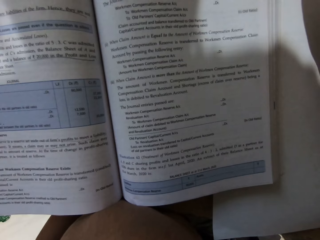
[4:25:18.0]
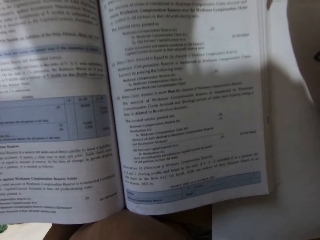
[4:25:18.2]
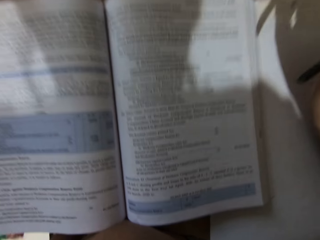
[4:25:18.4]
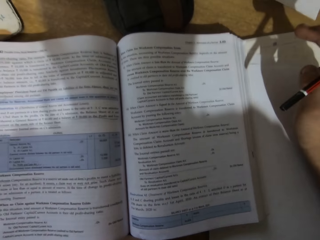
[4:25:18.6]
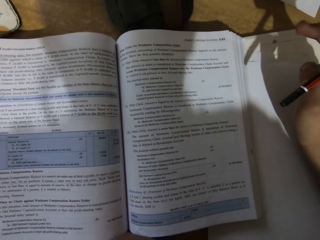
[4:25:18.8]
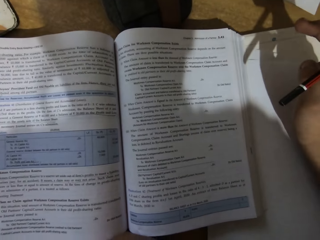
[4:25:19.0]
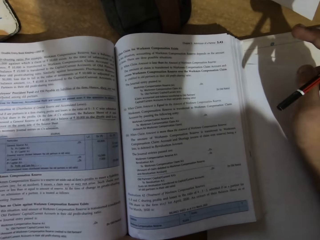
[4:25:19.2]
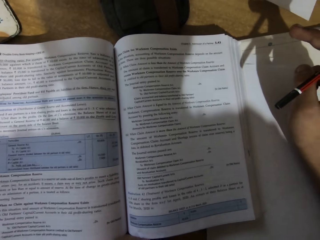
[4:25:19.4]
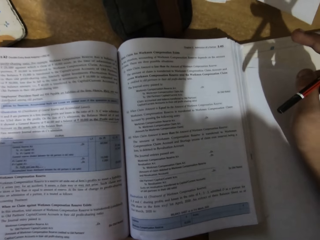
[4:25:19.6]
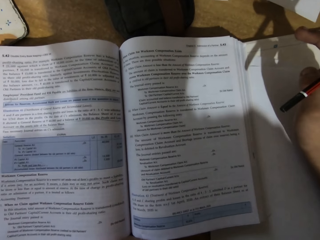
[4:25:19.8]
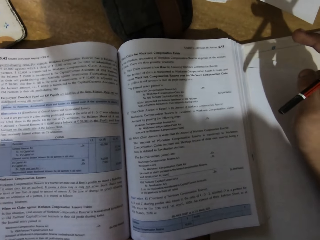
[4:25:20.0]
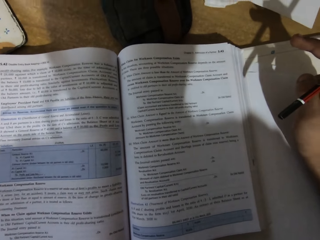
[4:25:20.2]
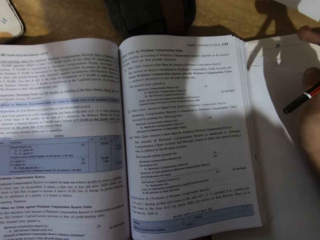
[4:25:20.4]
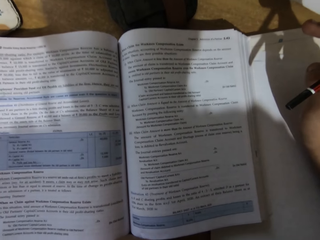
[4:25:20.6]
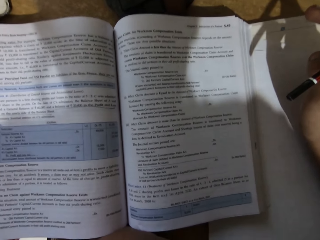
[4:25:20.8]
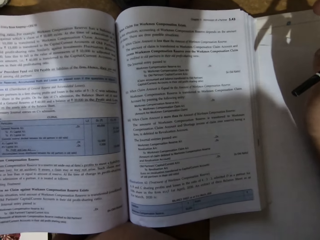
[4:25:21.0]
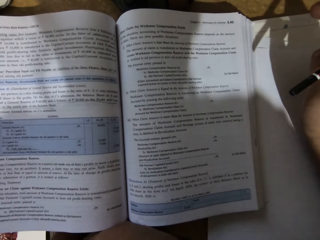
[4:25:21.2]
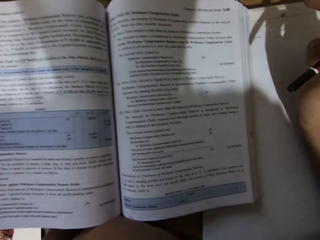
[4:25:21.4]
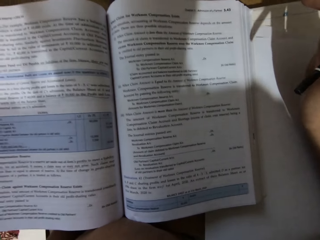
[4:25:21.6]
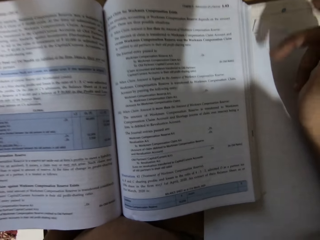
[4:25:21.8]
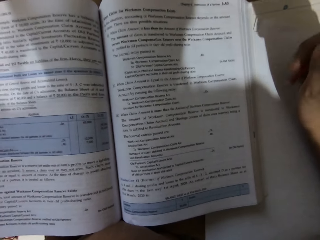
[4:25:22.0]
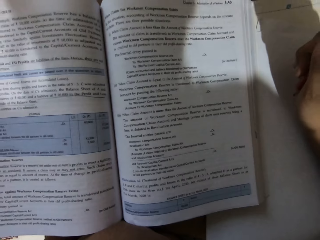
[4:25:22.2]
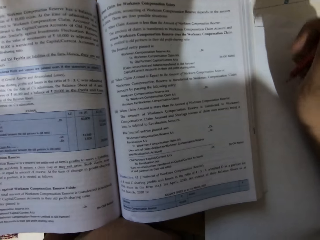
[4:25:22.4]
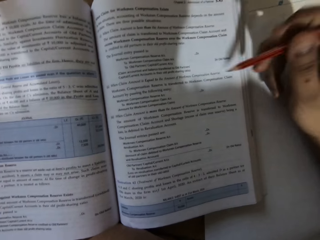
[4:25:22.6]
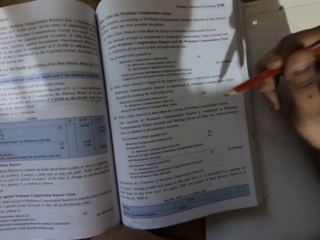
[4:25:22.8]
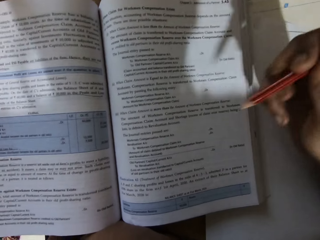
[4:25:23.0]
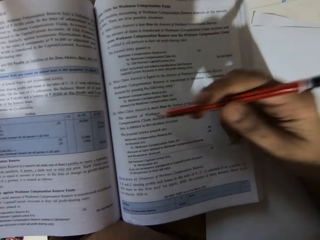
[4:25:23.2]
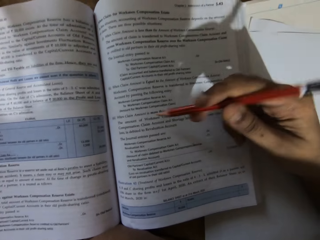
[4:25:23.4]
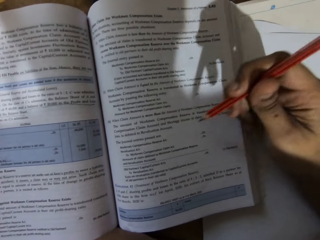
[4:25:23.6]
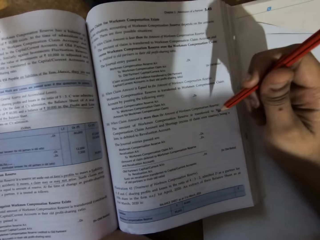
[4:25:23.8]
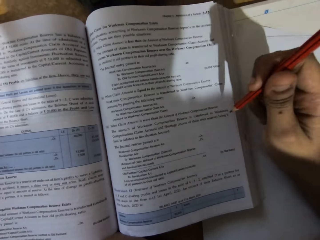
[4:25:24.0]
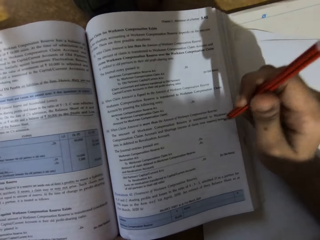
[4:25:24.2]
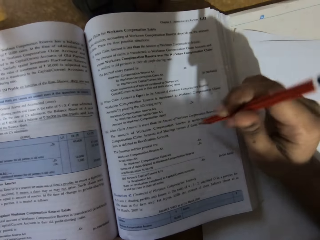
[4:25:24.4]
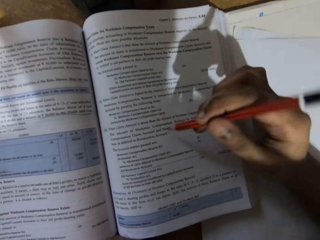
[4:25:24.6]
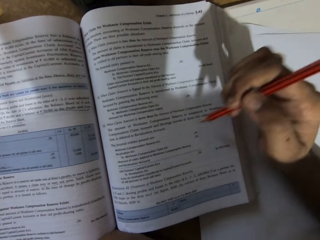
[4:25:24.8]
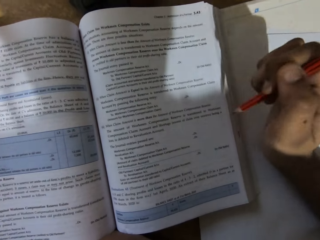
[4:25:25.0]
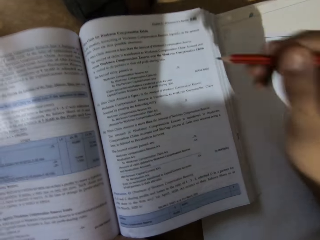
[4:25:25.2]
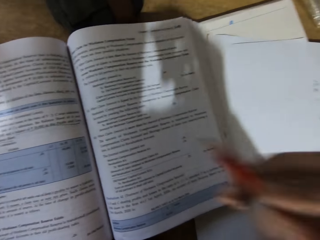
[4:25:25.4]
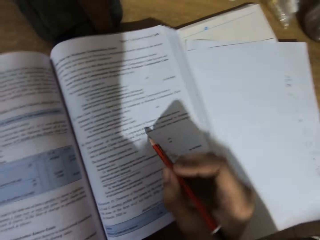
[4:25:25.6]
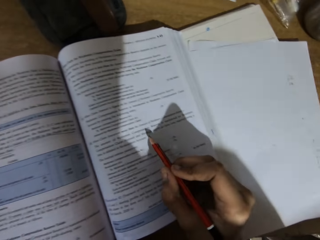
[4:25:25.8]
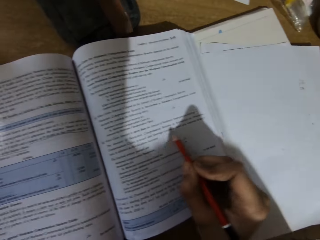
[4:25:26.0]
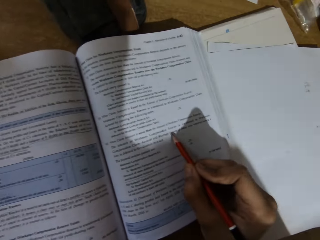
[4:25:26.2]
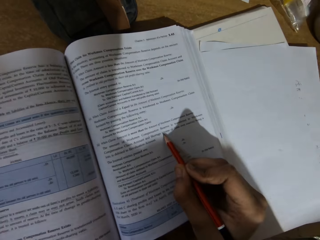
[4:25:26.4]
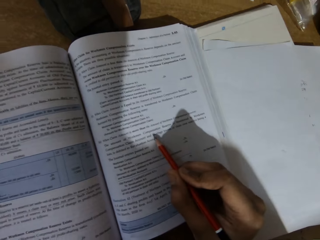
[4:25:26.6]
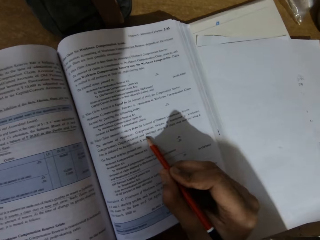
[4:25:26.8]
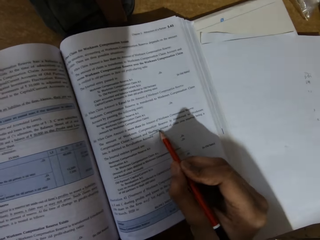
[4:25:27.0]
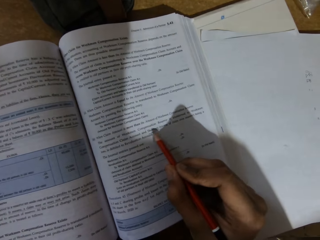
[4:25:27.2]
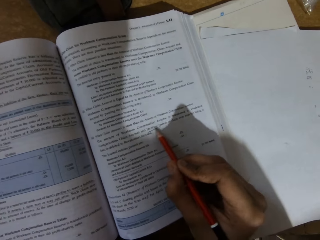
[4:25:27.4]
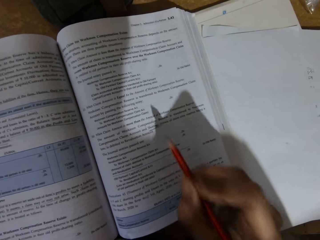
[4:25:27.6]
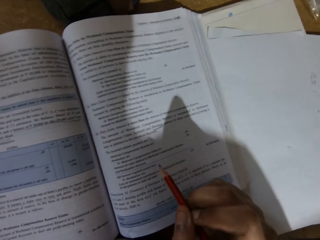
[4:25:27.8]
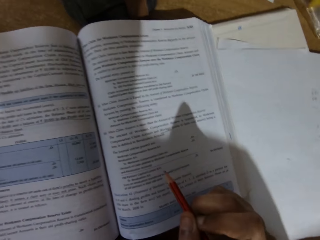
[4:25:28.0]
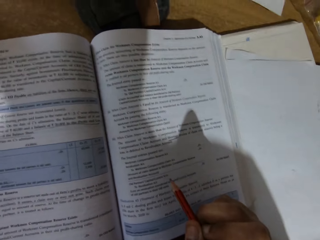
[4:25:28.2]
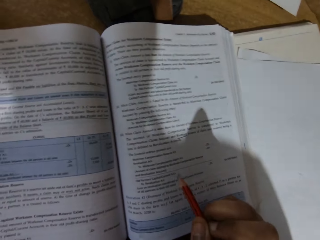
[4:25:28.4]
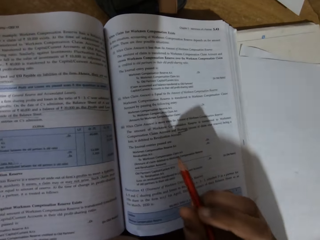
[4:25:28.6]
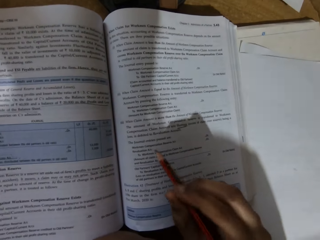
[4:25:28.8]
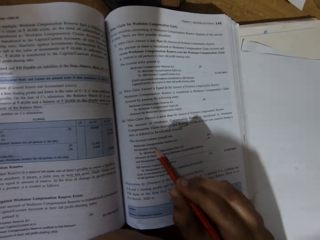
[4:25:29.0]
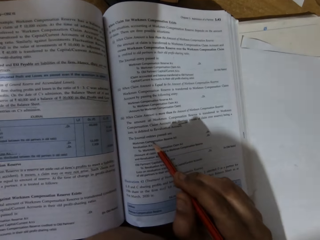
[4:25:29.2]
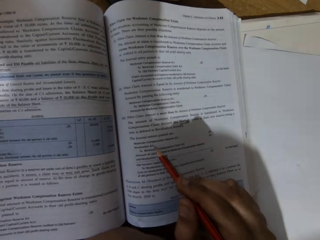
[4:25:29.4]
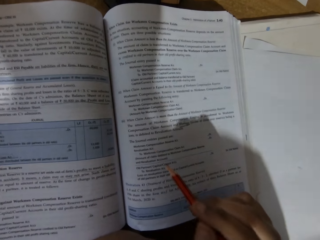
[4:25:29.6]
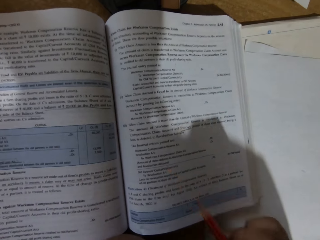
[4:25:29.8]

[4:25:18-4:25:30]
The camera wearer peruses a book. They sing. They look around the book. They move the pencil across the book. They write on the book. They peruse the book.

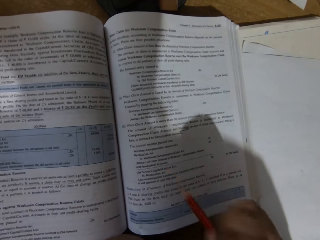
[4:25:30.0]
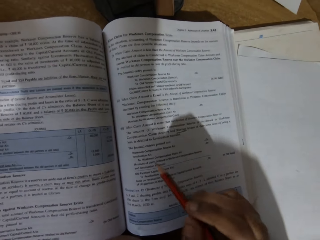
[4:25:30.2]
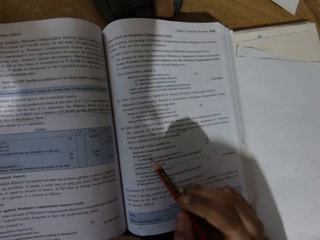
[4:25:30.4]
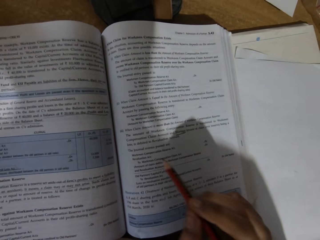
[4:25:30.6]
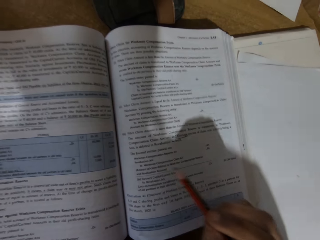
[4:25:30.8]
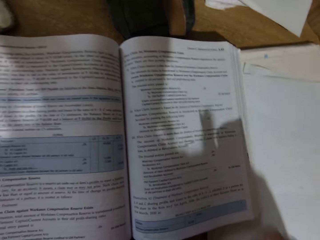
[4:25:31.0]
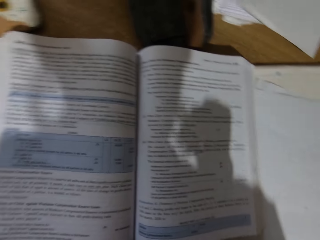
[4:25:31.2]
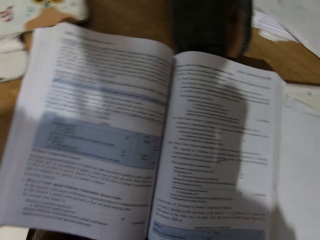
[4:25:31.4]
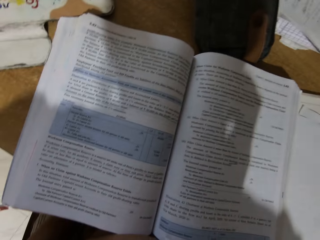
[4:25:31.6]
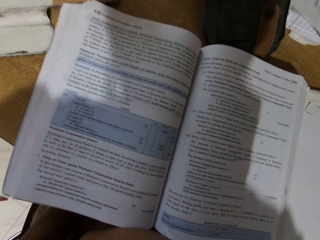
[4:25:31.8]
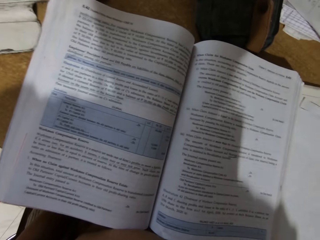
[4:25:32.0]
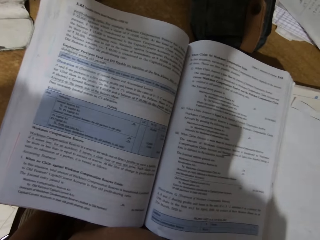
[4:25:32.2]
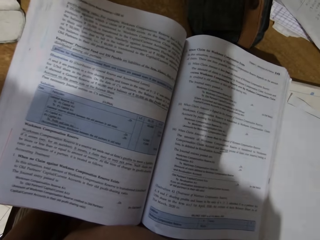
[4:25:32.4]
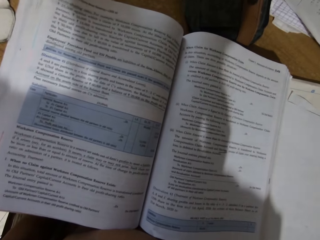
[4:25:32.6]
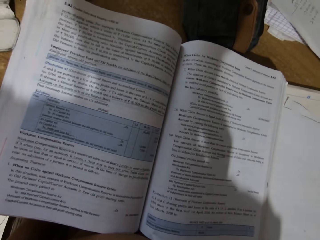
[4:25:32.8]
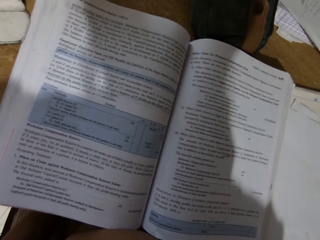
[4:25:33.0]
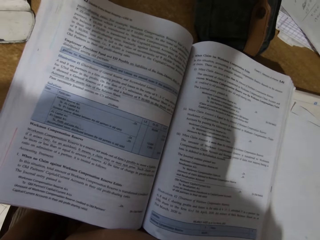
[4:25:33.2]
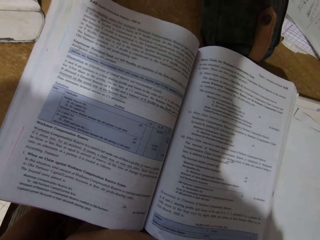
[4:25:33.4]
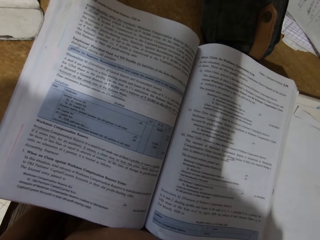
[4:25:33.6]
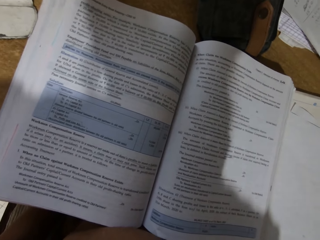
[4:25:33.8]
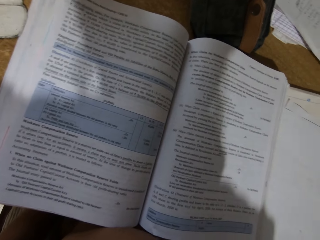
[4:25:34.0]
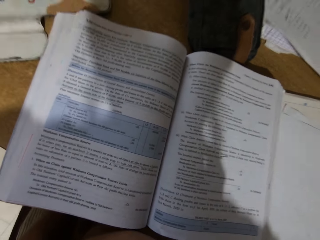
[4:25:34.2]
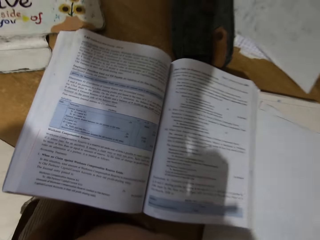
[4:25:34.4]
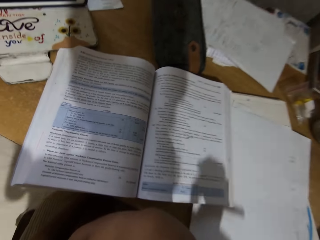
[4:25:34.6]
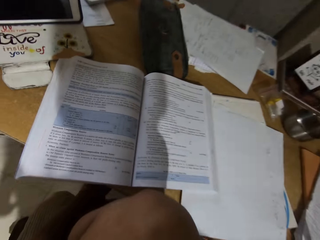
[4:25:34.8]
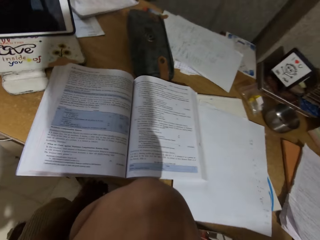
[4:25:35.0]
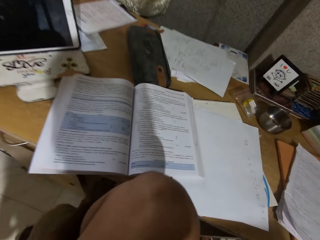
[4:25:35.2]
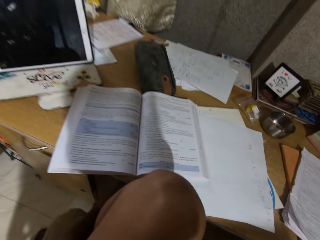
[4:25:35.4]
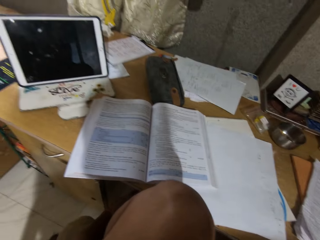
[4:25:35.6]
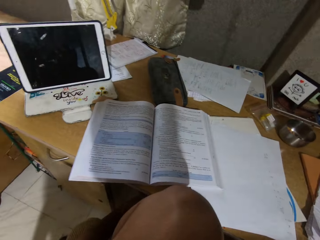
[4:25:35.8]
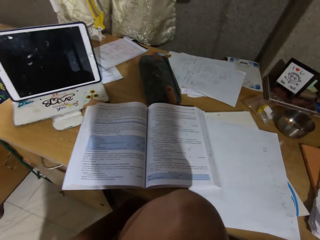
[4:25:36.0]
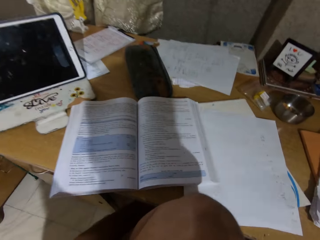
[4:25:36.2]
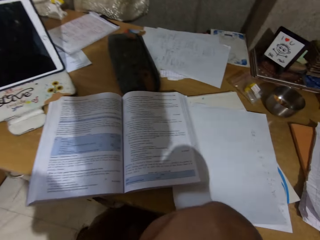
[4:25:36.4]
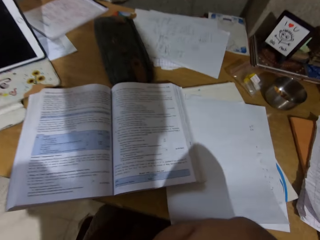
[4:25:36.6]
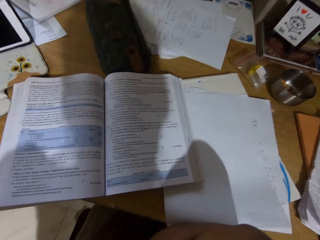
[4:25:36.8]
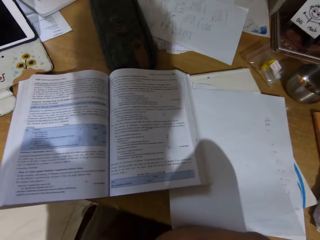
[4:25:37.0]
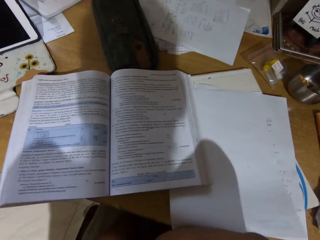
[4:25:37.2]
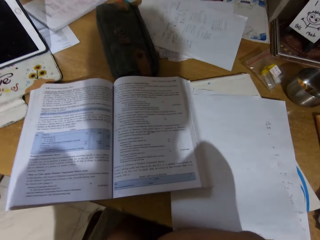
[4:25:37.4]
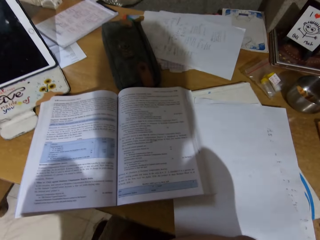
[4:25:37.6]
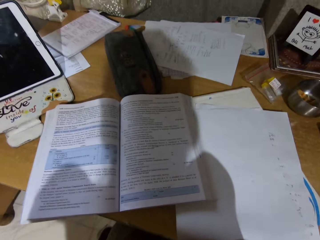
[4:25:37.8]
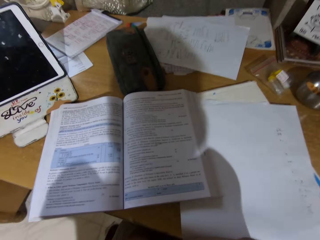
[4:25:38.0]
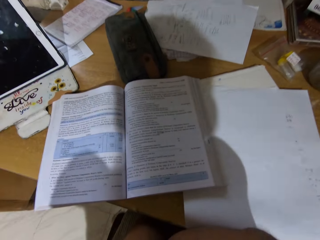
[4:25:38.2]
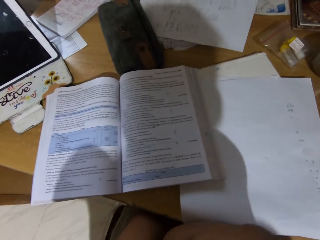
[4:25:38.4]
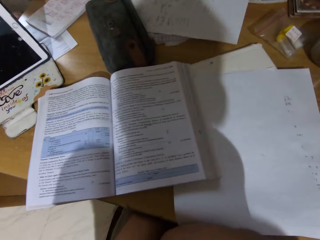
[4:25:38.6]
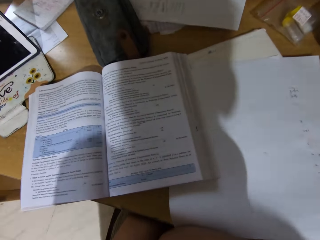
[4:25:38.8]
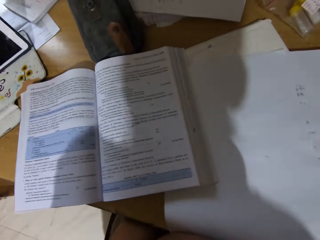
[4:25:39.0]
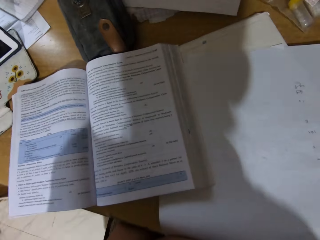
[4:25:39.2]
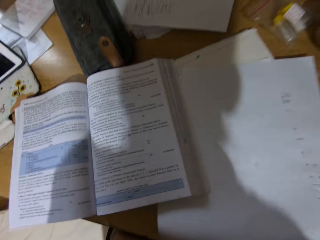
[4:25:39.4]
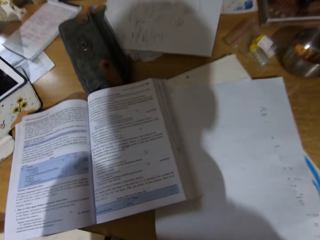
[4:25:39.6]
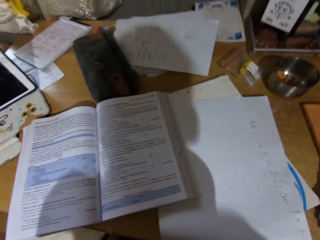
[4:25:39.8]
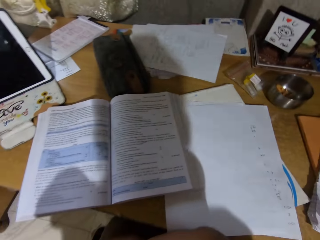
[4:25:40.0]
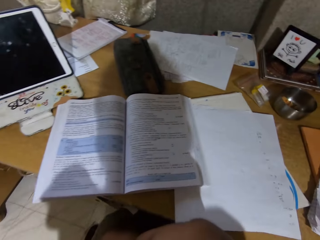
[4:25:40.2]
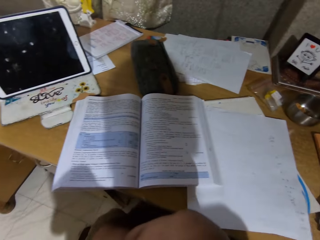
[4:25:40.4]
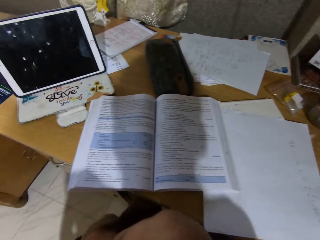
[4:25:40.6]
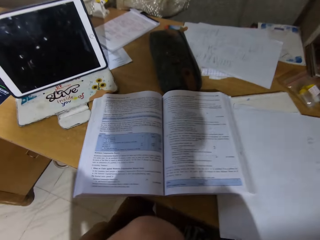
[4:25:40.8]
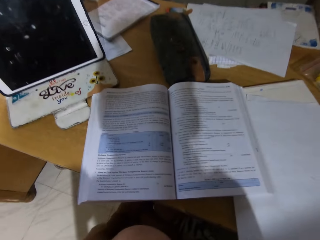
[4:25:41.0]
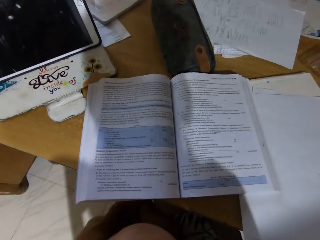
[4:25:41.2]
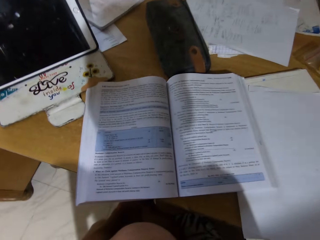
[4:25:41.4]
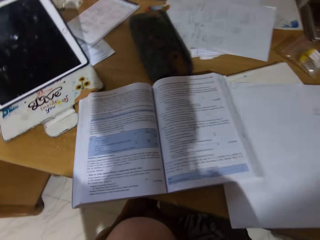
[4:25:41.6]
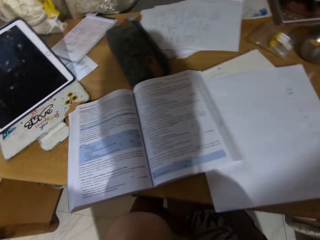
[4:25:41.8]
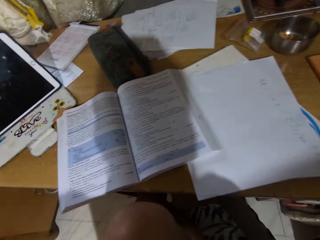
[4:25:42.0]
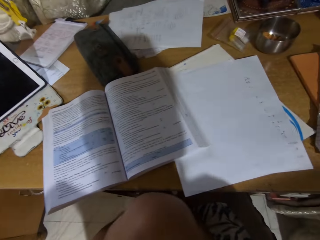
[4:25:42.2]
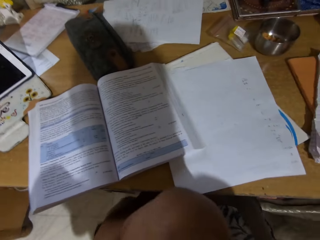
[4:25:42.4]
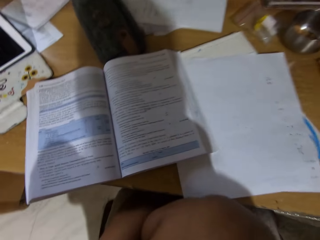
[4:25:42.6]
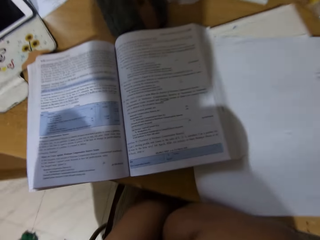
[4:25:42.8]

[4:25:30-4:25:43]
The camera wearer sings a song. They look around the book. They look around the house. They sing a song. They stare at the book. They swing around the desk.
